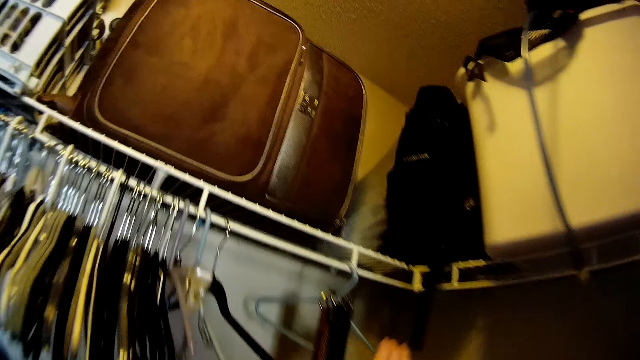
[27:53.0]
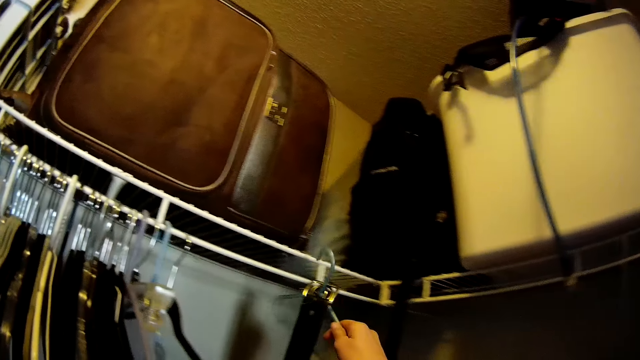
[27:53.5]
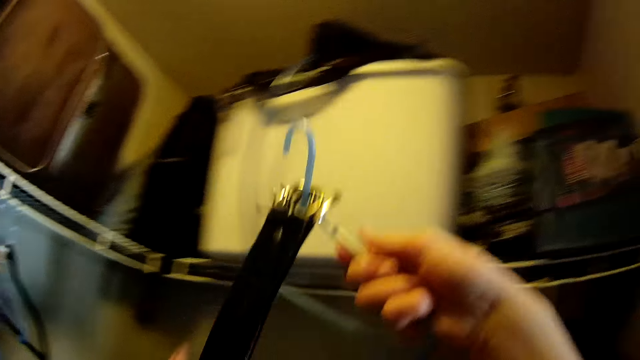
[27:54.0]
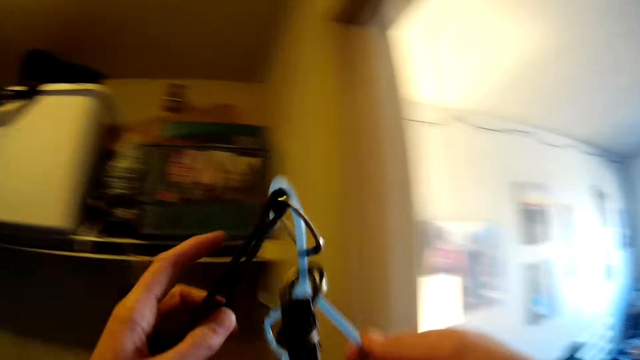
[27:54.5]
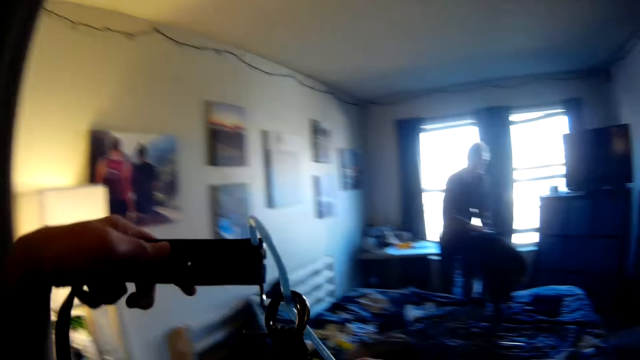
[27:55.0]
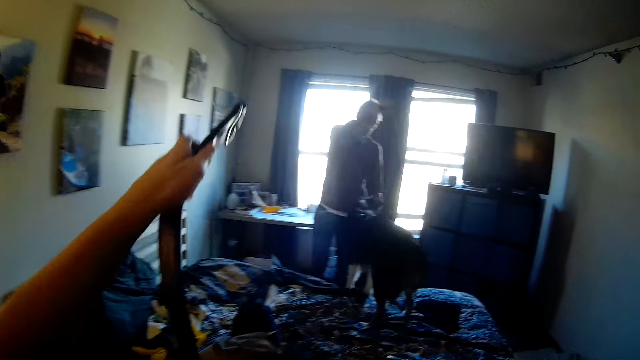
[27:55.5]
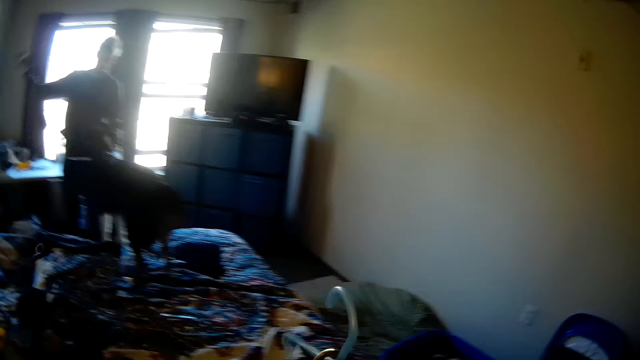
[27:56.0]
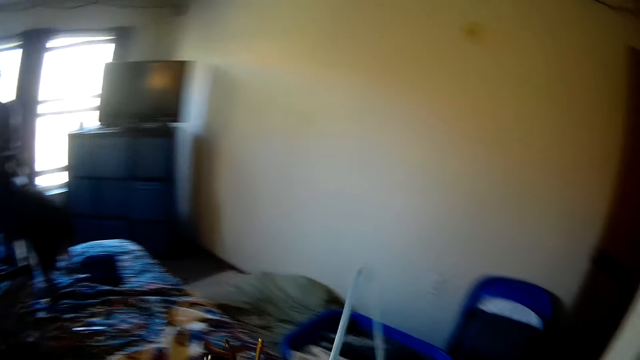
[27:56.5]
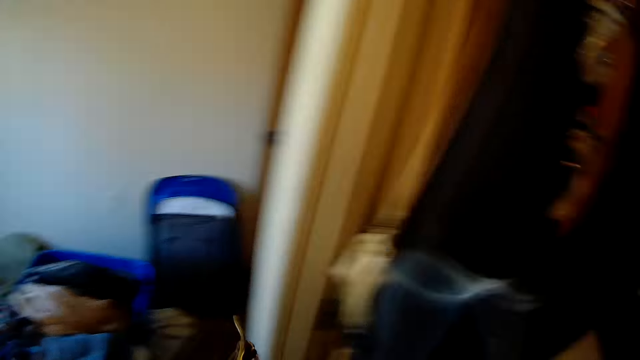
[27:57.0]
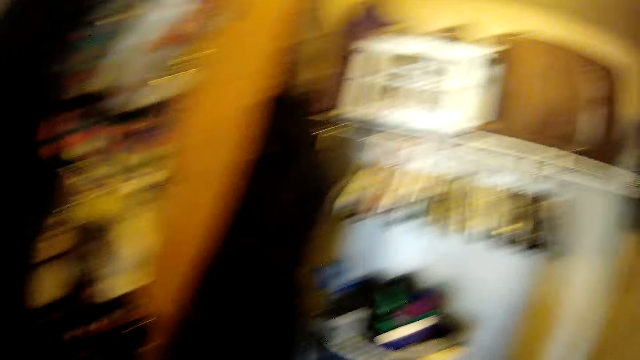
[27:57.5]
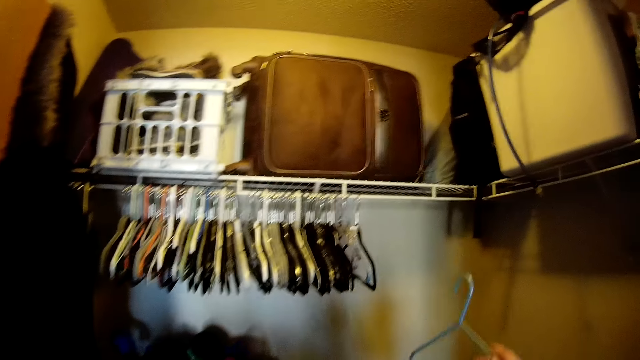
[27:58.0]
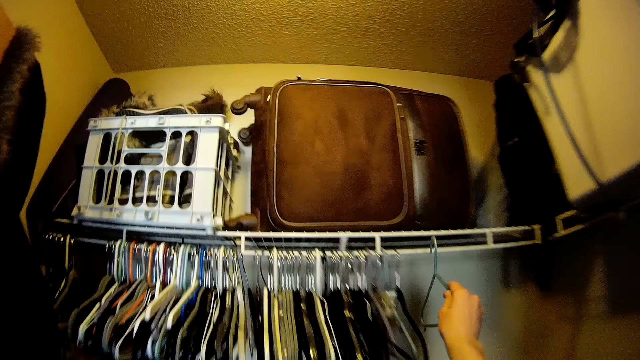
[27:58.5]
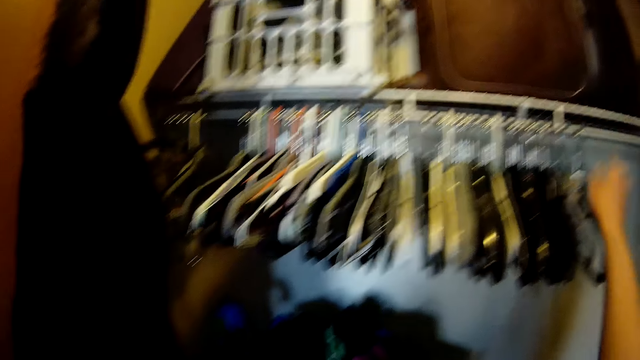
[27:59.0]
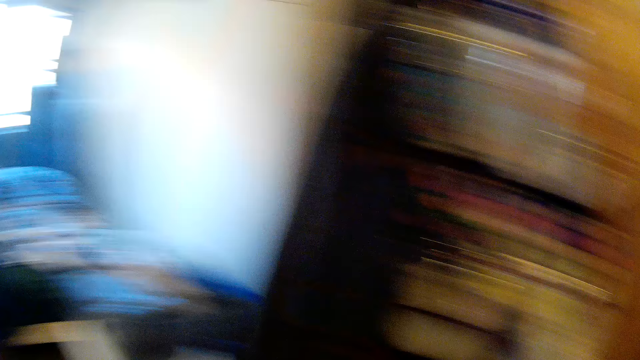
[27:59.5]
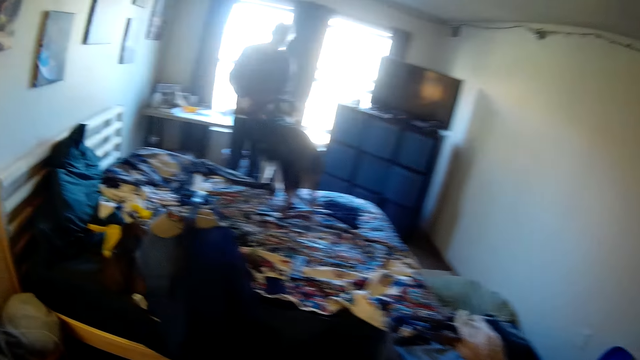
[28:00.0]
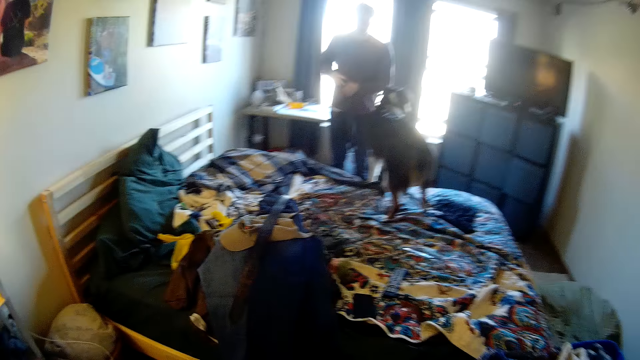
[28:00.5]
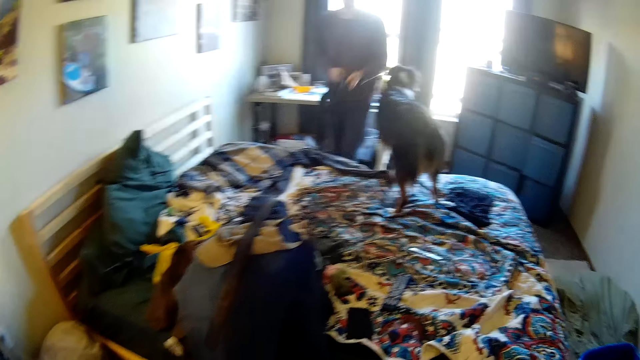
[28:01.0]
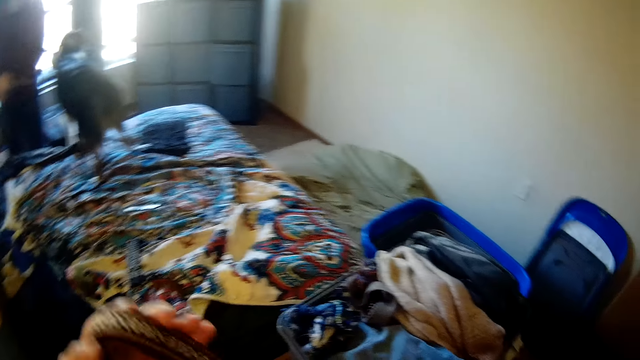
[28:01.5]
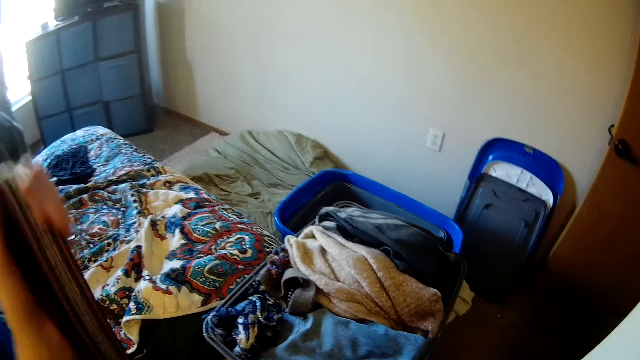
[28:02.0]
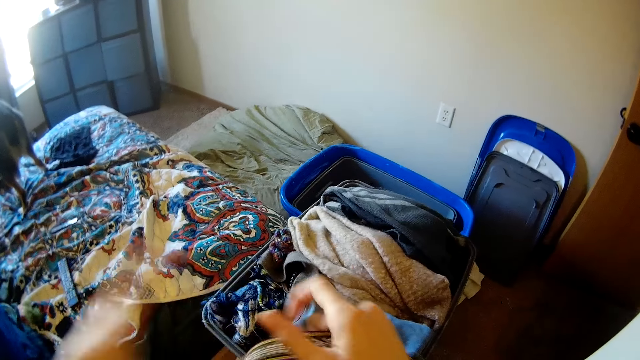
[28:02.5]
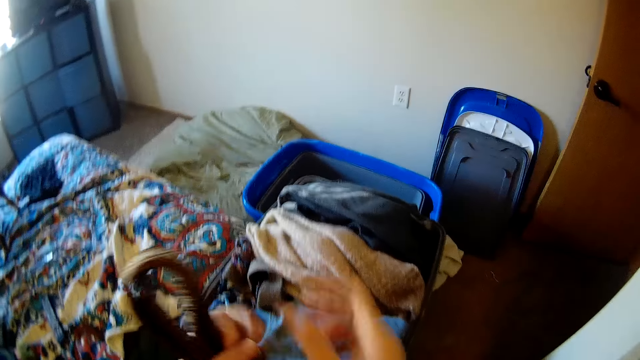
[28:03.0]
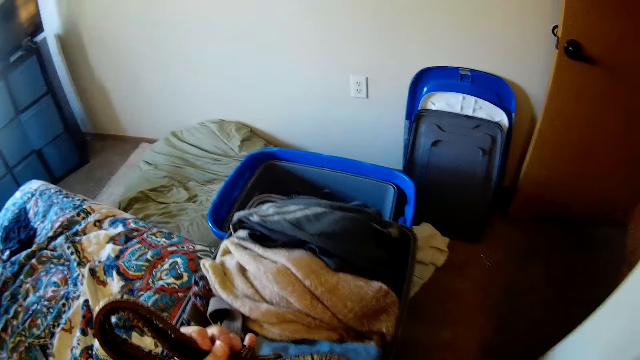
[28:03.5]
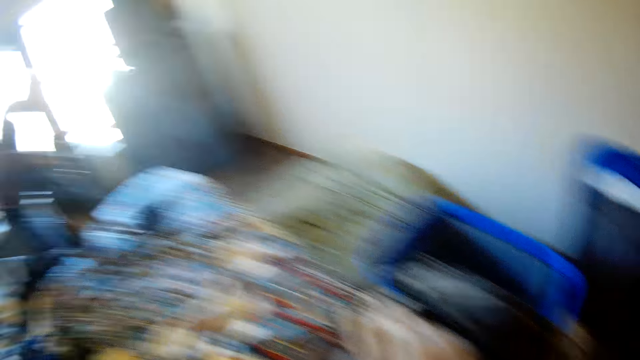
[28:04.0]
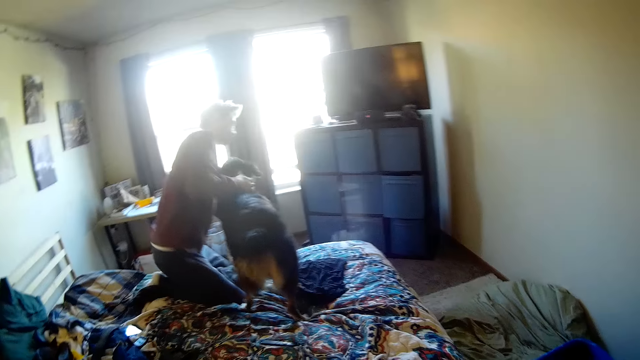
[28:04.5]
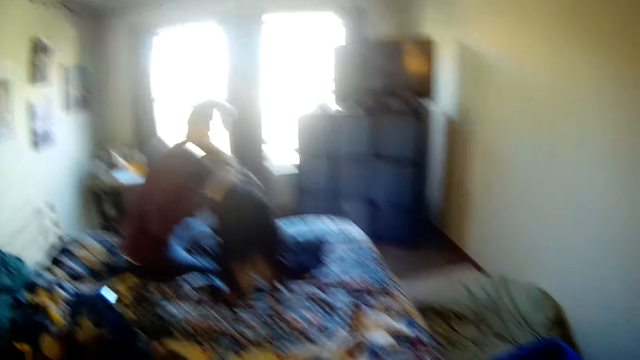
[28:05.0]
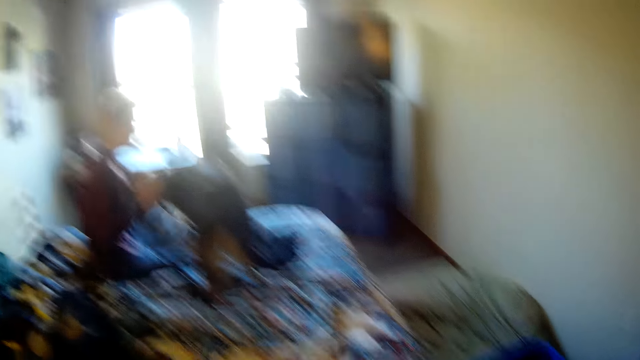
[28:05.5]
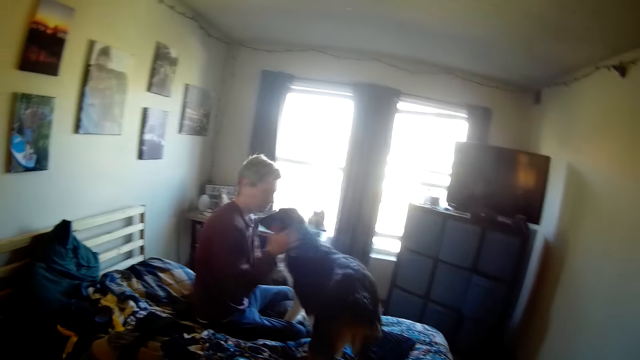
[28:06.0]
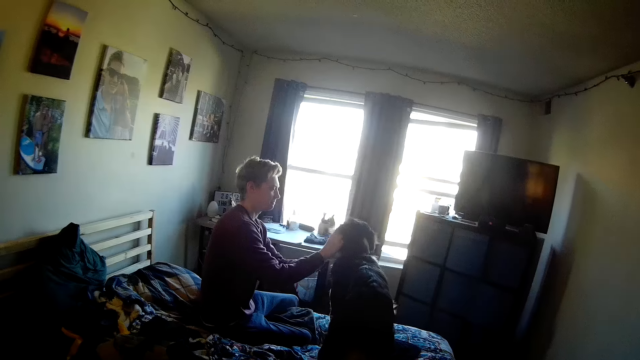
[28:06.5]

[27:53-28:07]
The camera wearer removes a hanger with two belts from a clothes rack. They remove a belt from the hanger. A man plays with a dog. The camera wearer throws the belt onto a bed. They remove a belt from the hanger, walk towards the clothes rack, turn around, hang the hanger on the clothes rack, and turn around. They look around the house and look at the man. The man holds something. The man folds up something. The camera wearer folds a belt. They look around the house. The man holds the dog and climbs on the bed.

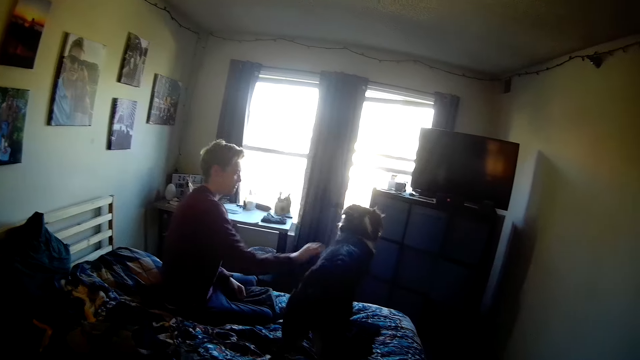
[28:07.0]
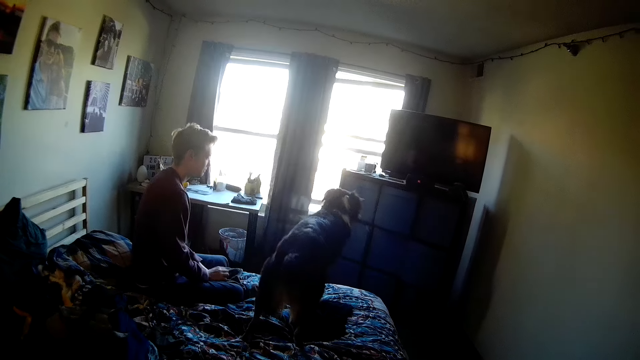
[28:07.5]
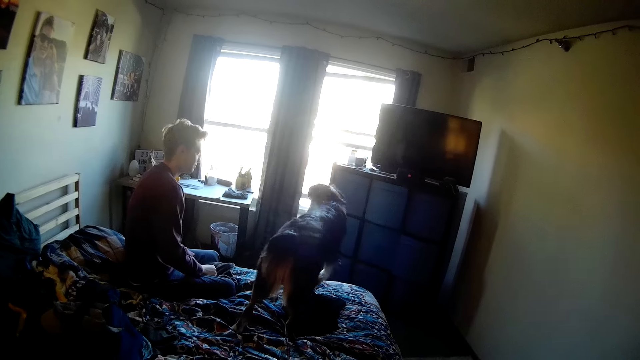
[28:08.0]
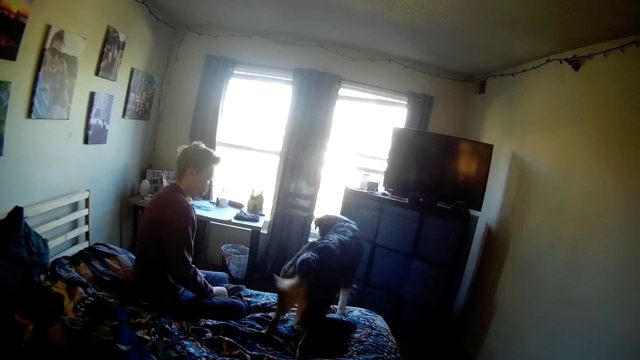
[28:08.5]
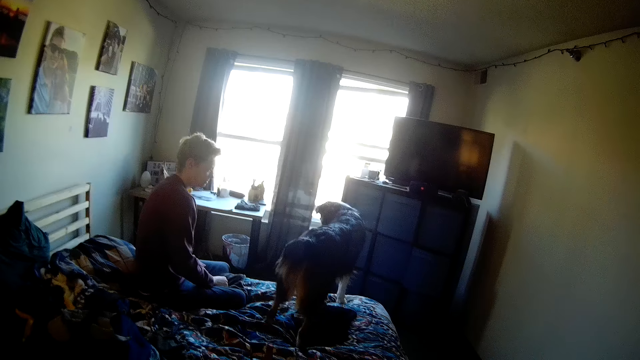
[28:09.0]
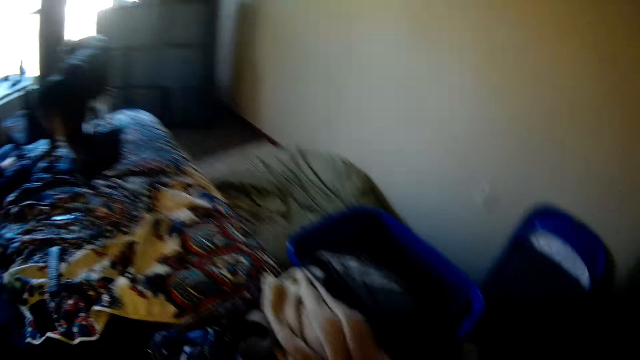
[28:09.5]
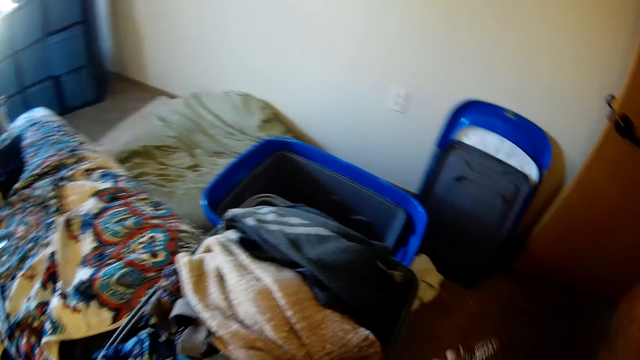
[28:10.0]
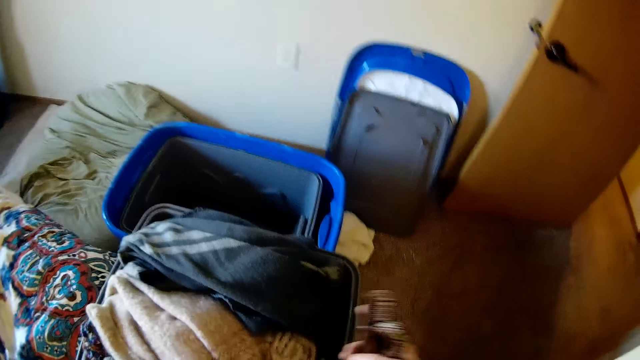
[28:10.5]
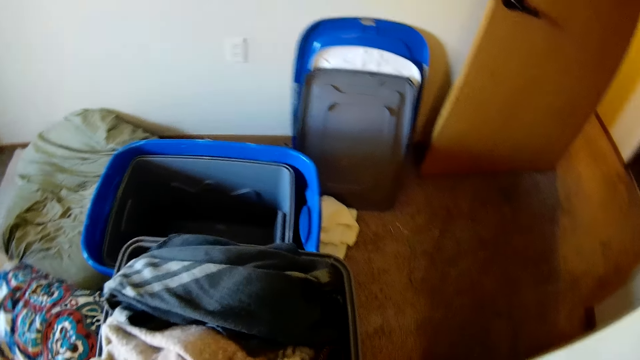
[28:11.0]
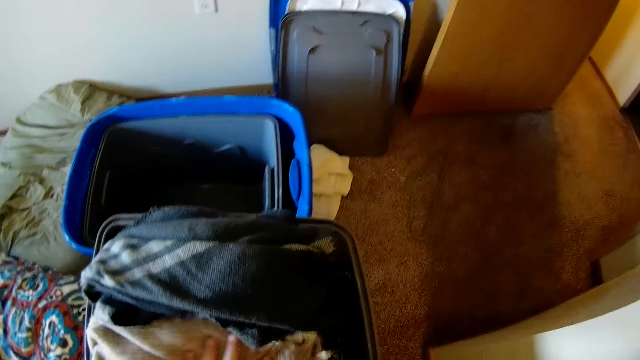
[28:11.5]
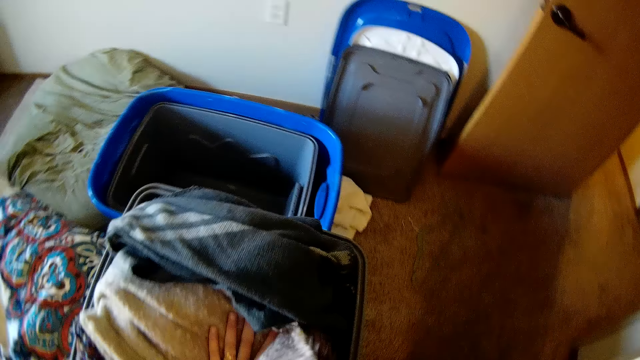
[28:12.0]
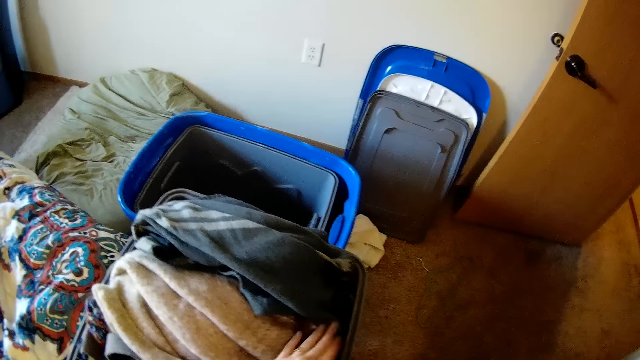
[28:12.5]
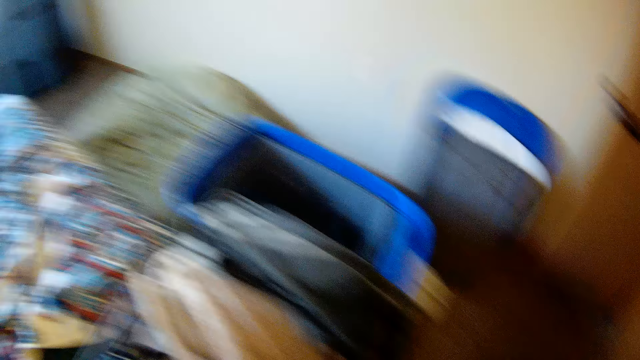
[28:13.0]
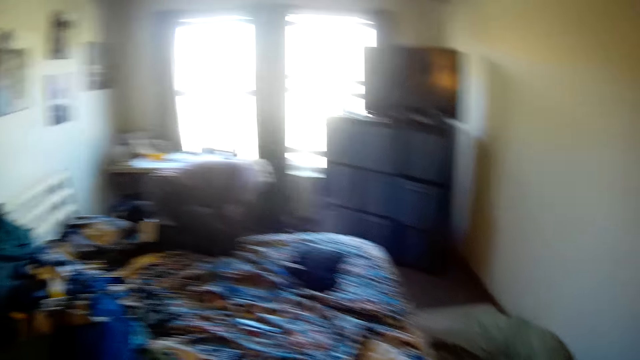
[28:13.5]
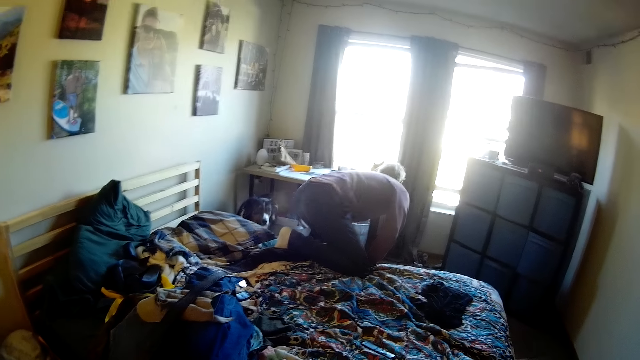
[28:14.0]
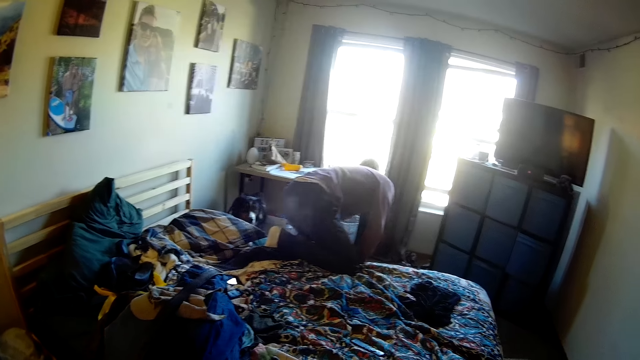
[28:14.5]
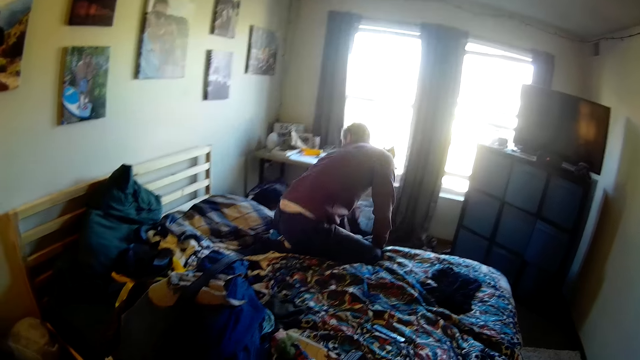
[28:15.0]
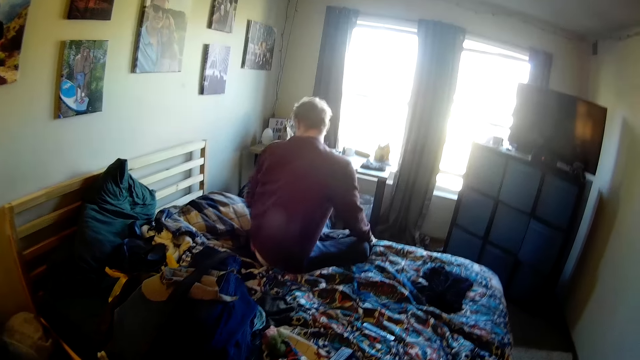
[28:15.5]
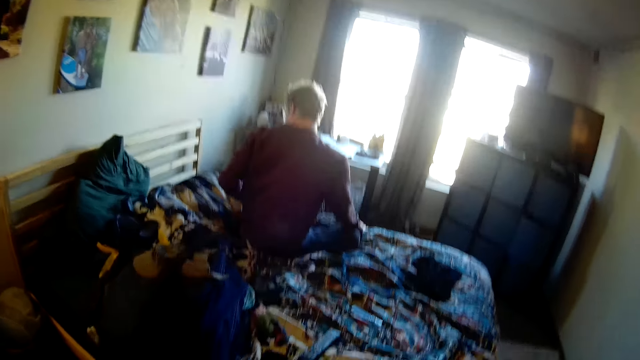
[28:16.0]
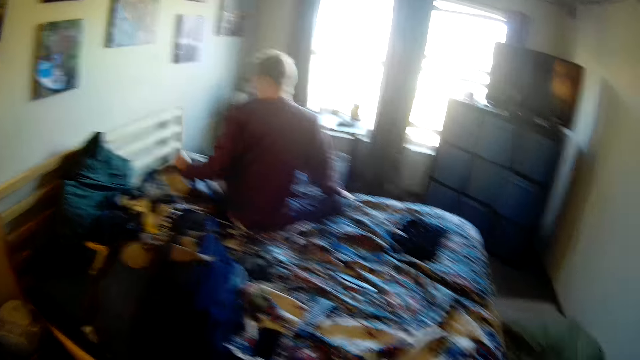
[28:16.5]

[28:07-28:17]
A man releases a dog and sits on a bed. The camera wearer places a belt in a storage bucket. They press the cloth in the storage bucket. They look around the house and look at the man. The man bends on the bed, looks at the dog, sits on the bed, lifts a part of a duvet on the bed, and moves a pillow.
